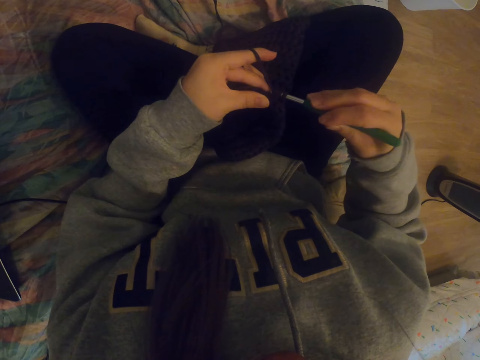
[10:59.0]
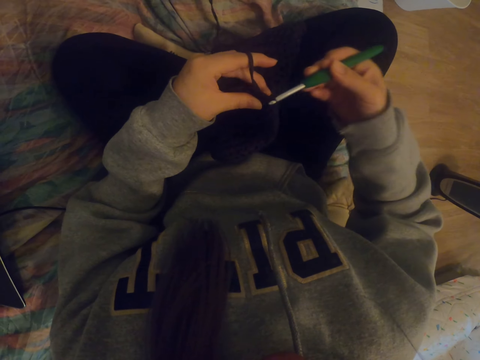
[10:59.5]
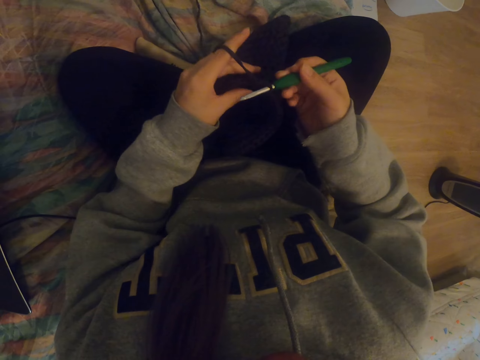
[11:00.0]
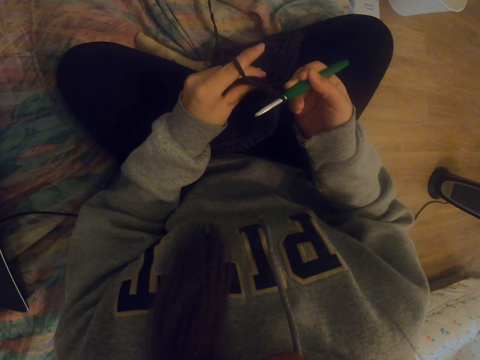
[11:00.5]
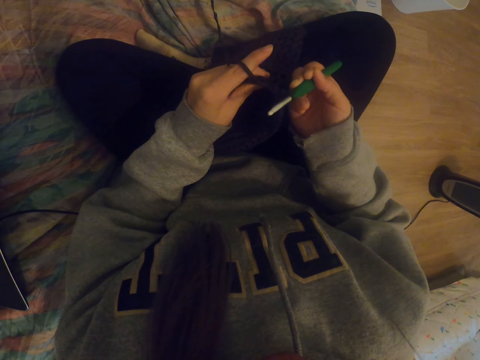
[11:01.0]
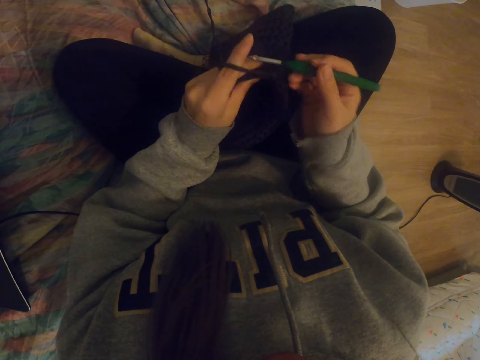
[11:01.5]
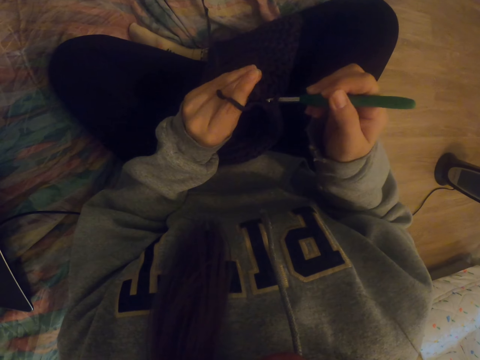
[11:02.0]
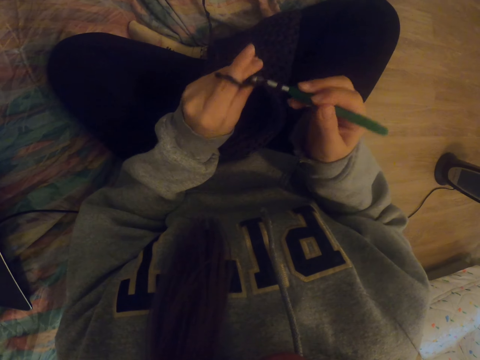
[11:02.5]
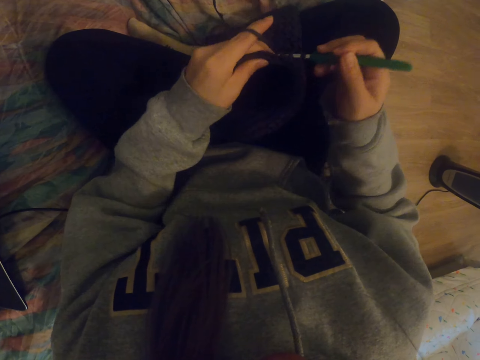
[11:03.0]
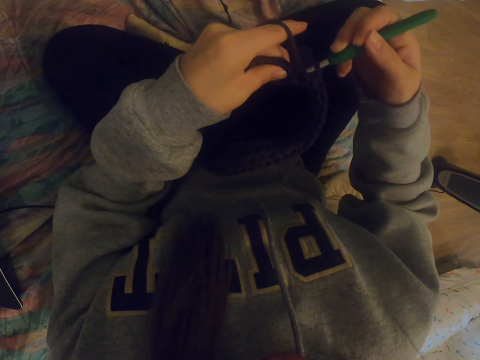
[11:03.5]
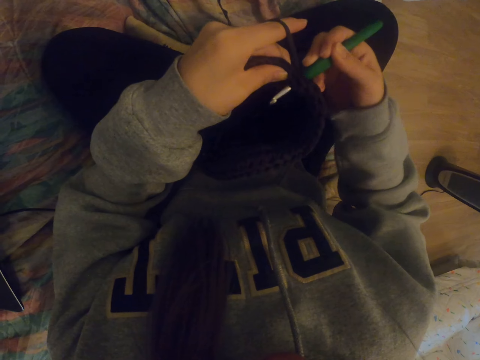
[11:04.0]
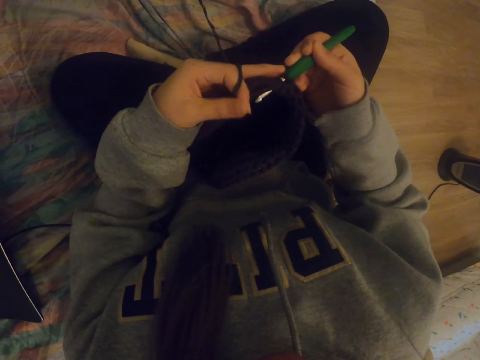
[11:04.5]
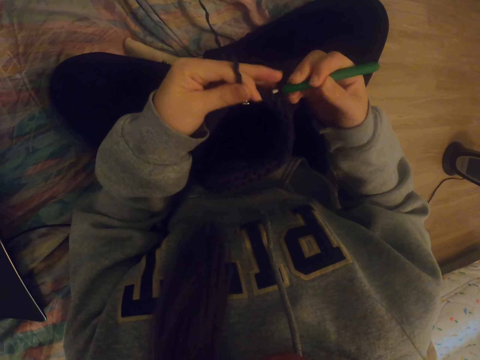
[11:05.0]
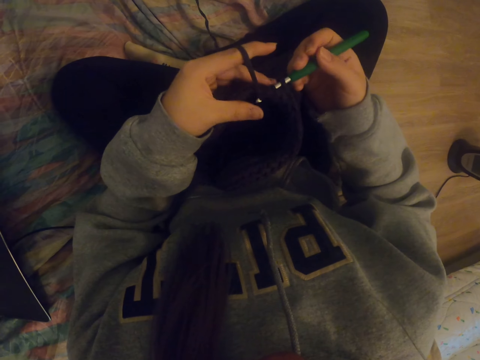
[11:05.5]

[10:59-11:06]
The camera wearer knits with a crochet needle.

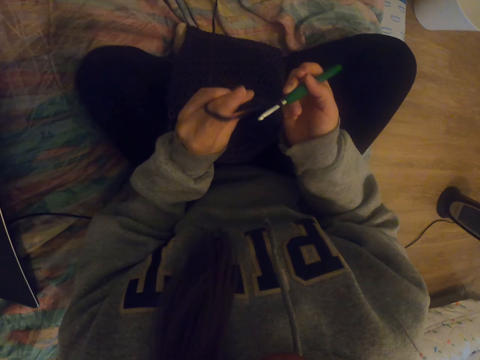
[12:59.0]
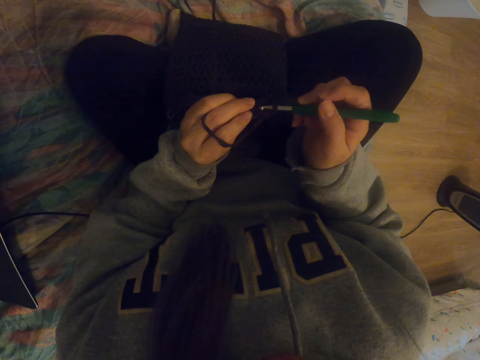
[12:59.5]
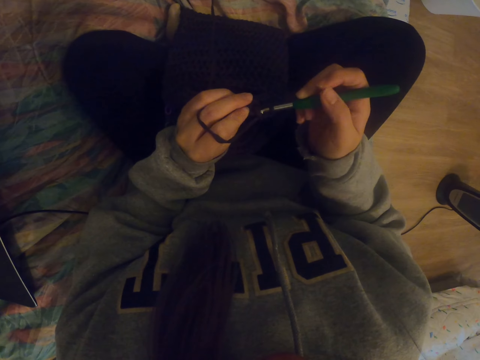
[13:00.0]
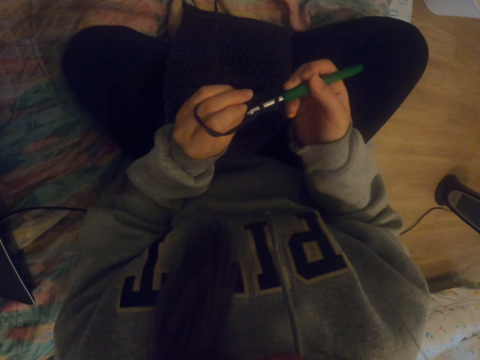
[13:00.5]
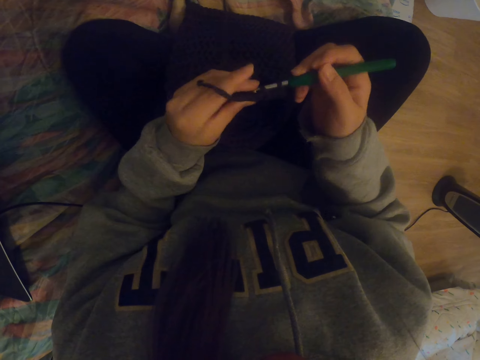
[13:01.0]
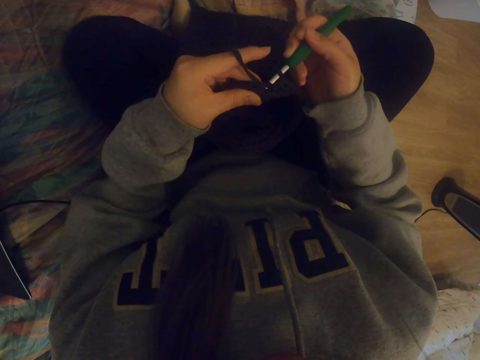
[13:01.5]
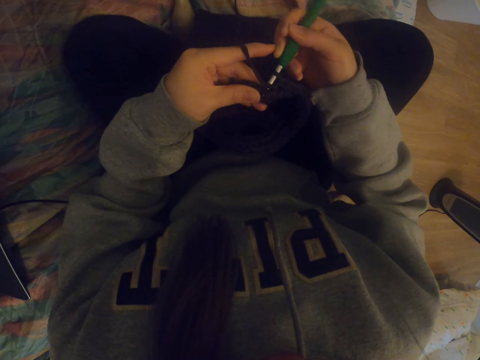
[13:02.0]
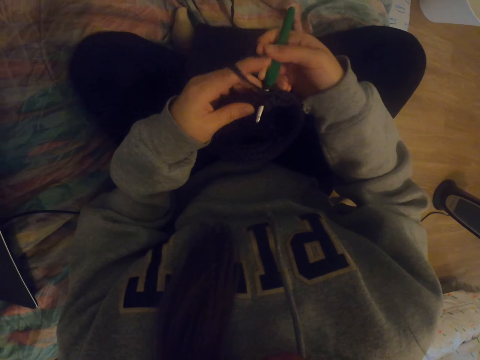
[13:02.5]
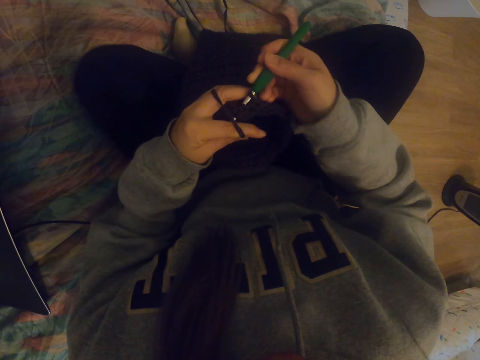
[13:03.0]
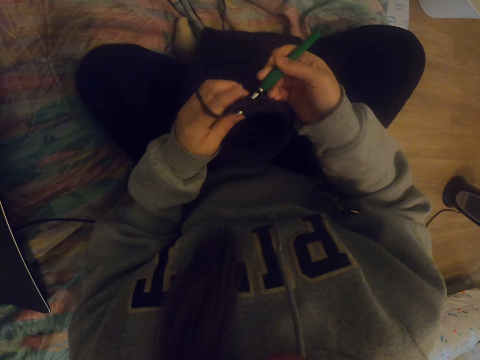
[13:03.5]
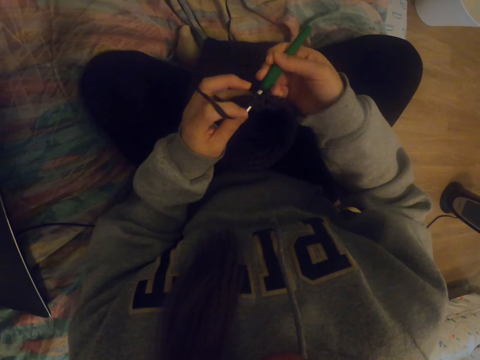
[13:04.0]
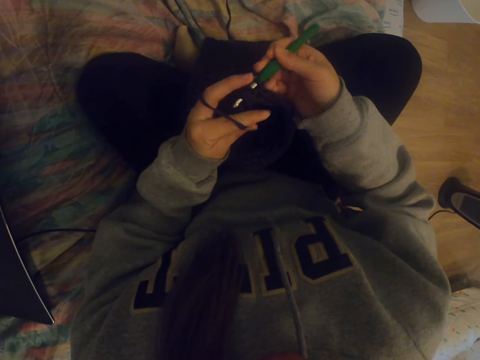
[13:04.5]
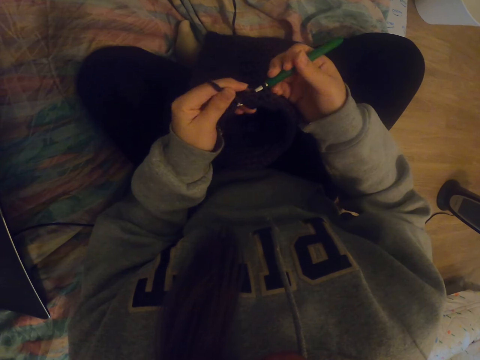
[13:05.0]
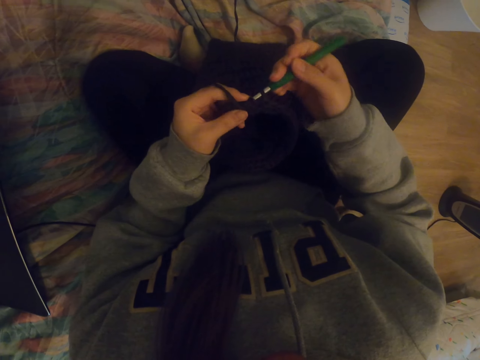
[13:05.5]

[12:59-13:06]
The camera wearer knits with a crochet needle.

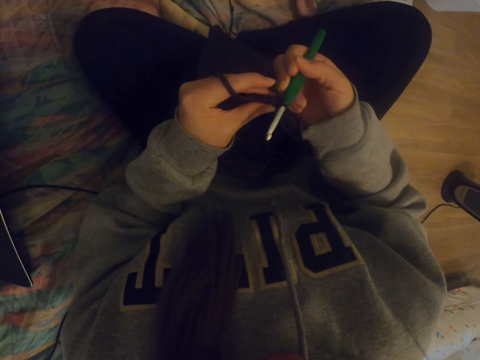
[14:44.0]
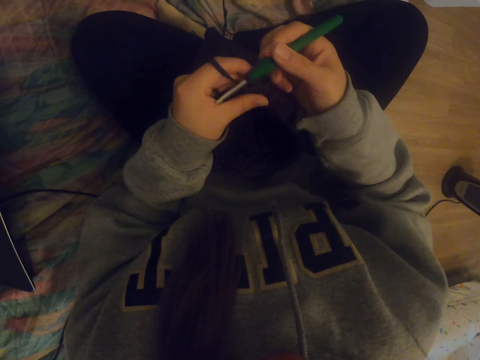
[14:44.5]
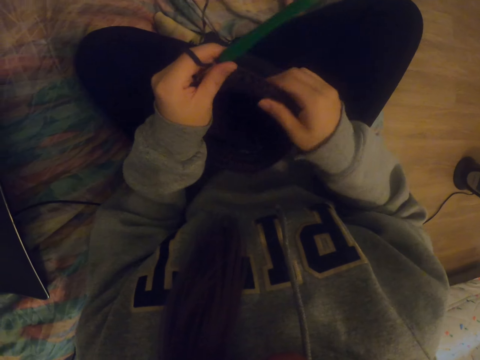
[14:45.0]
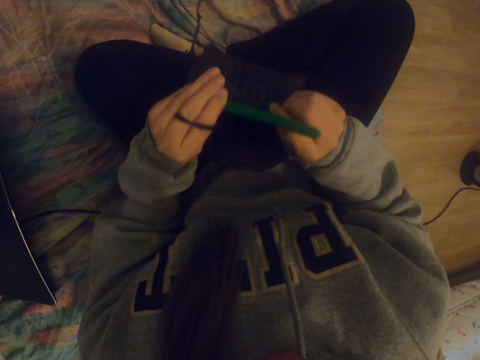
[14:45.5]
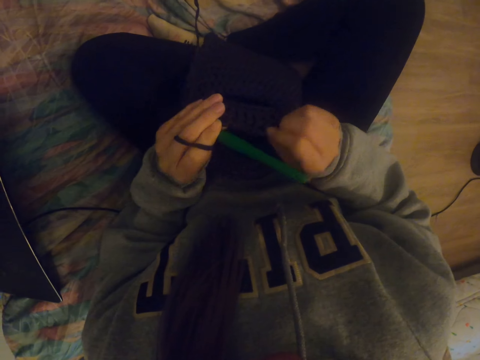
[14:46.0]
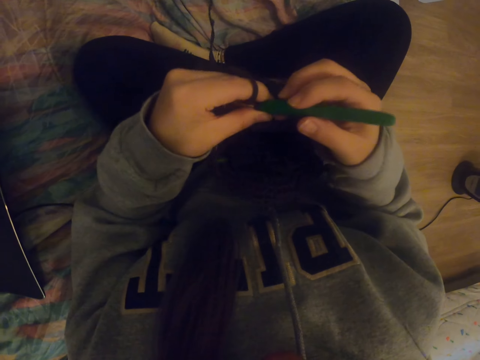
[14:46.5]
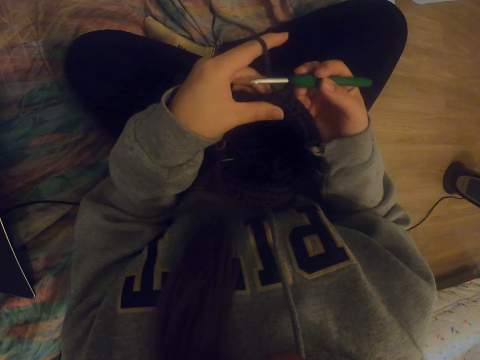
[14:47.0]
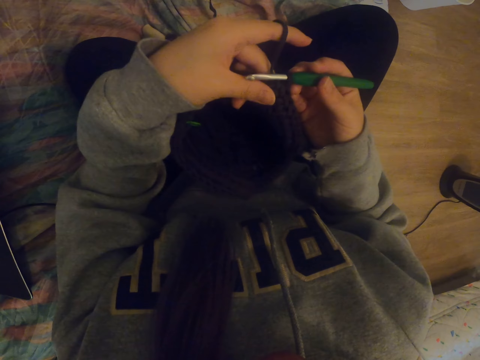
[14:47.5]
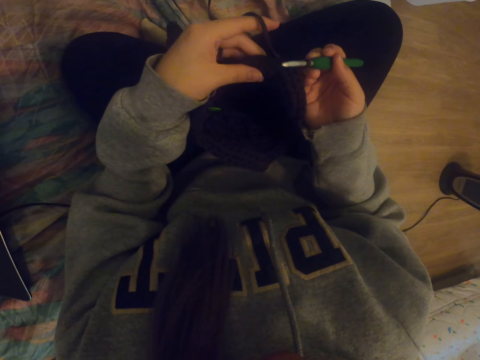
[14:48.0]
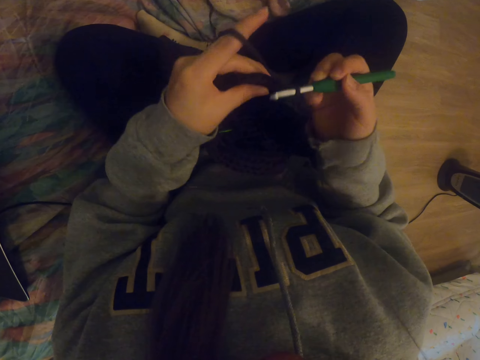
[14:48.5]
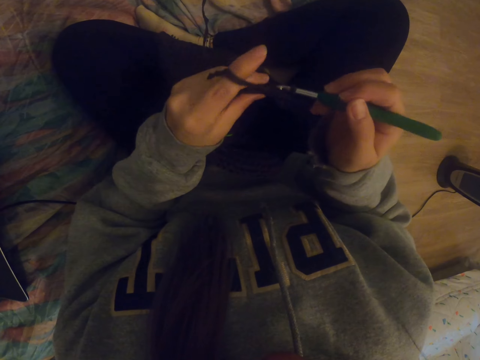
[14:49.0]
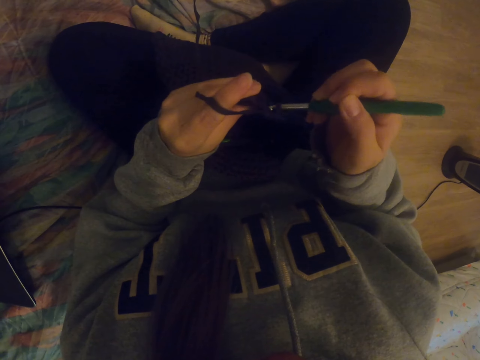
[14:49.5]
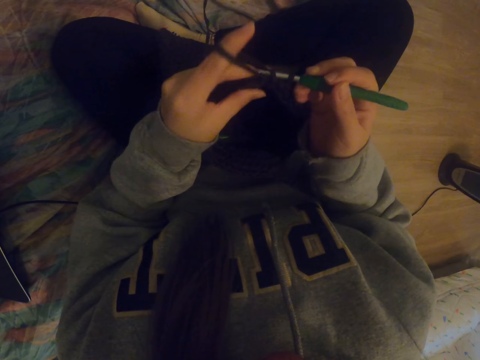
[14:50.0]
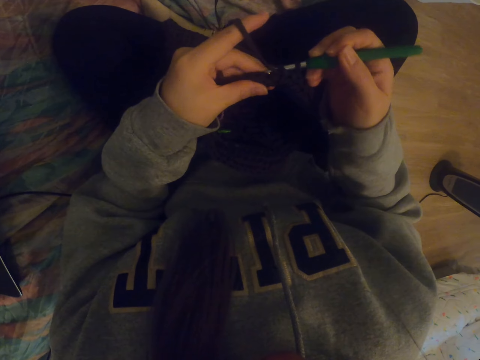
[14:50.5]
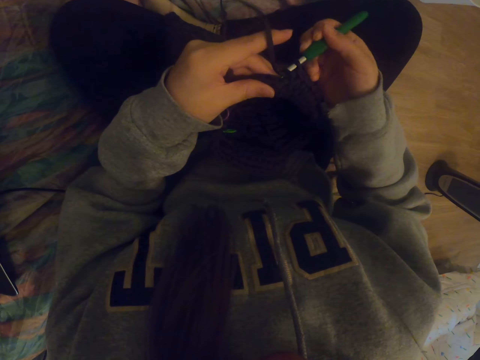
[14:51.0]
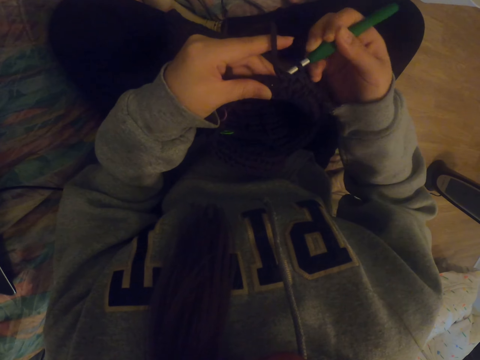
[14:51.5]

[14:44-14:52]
The camera wearer glances at something. They knit with a crochet needle.

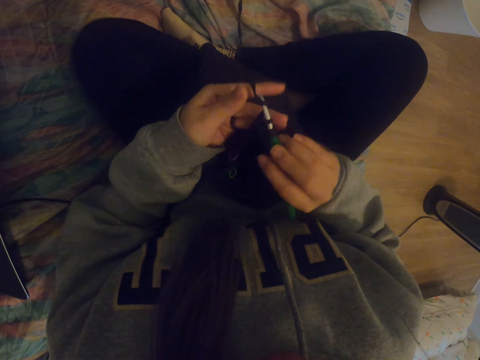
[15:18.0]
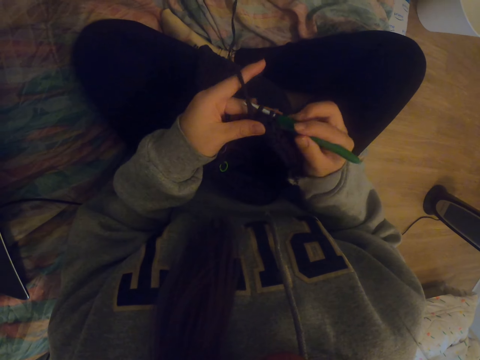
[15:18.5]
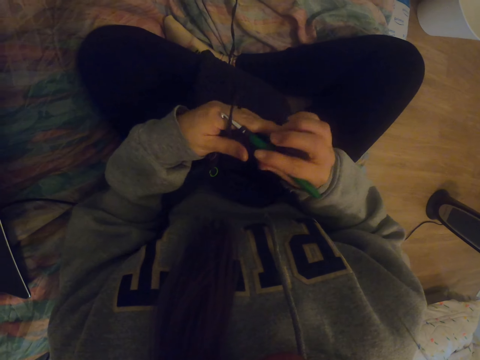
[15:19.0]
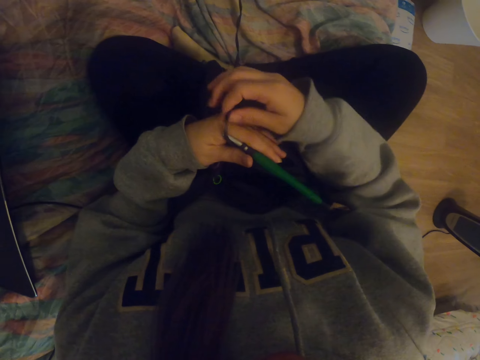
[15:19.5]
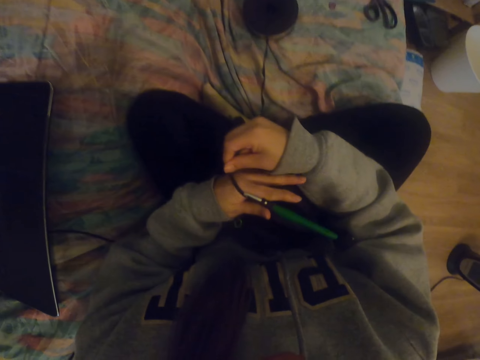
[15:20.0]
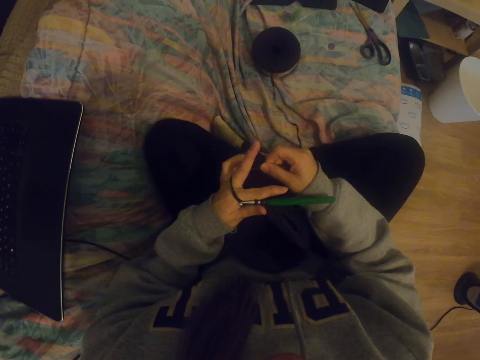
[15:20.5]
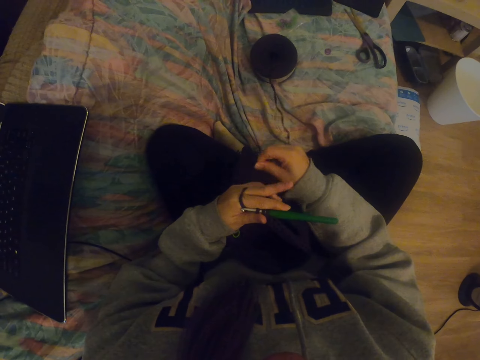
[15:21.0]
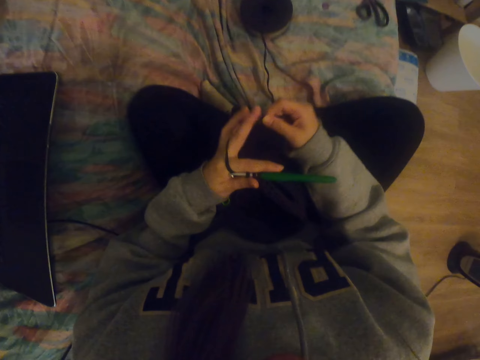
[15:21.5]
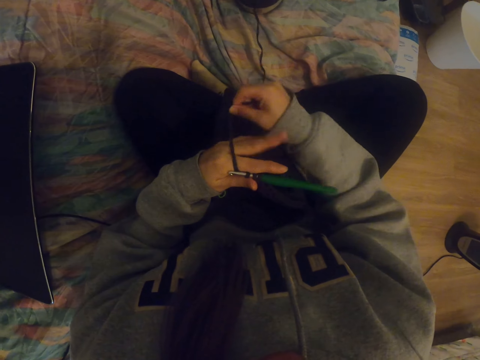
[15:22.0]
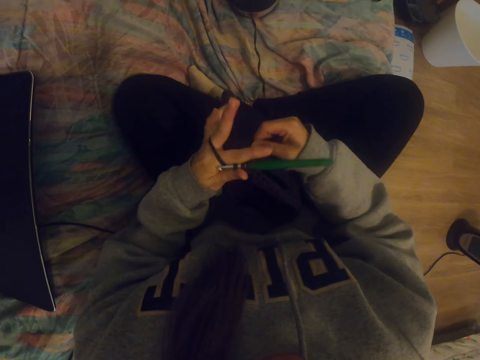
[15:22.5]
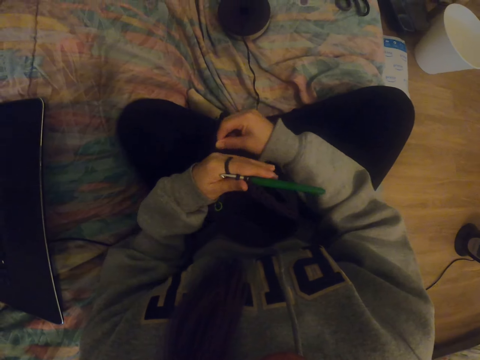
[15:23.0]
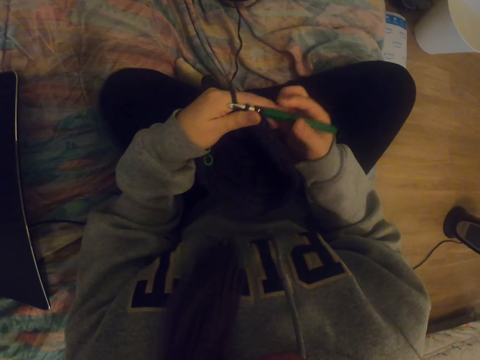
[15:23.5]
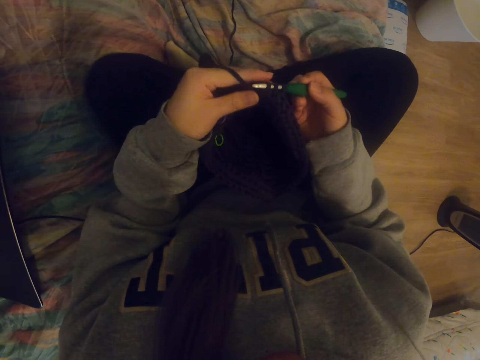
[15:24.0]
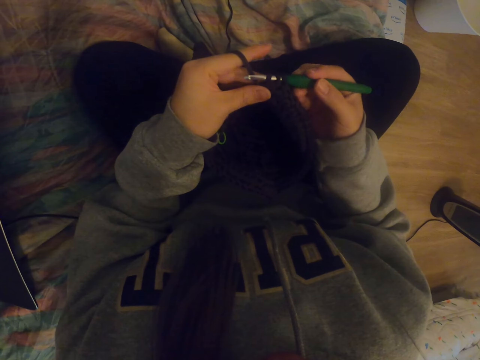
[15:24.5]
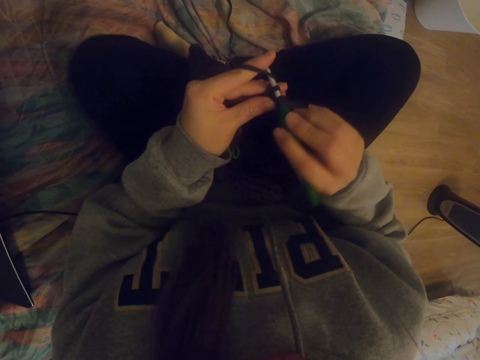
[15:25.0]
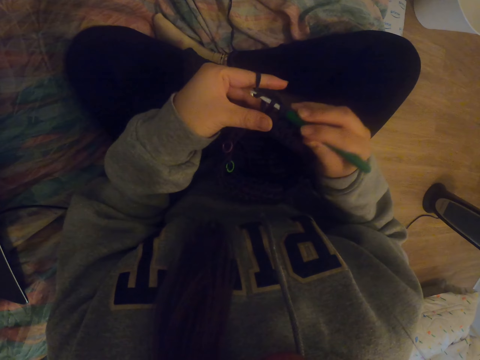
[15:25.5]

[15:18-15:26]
The camera wearer rolls yarn around the fingers. They hold a crochet needle. They put the thread between the fingers. They knit the bag with the crochet needle.
